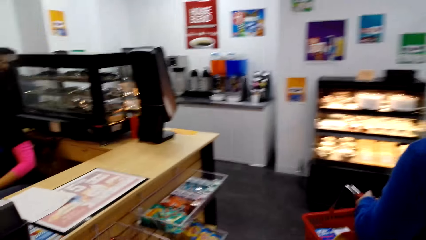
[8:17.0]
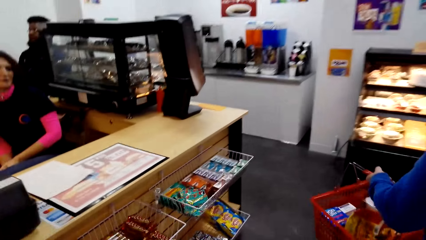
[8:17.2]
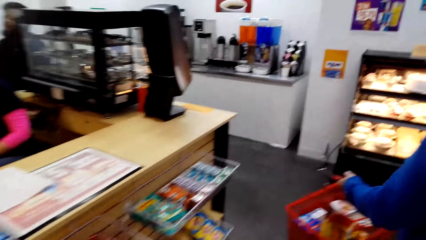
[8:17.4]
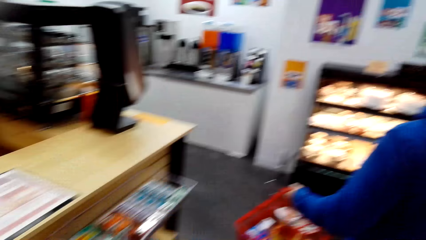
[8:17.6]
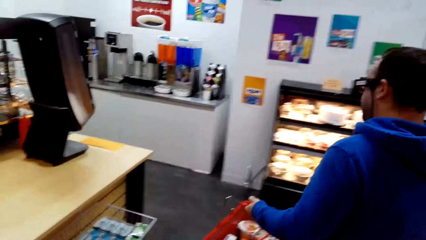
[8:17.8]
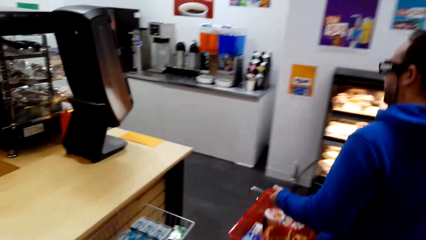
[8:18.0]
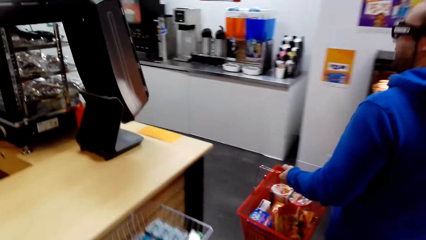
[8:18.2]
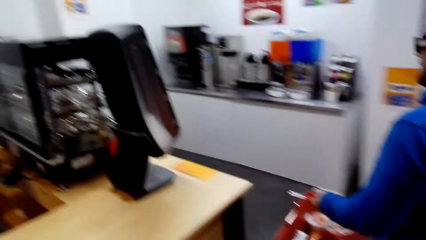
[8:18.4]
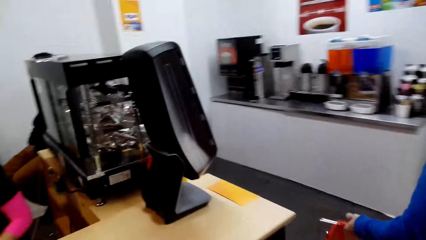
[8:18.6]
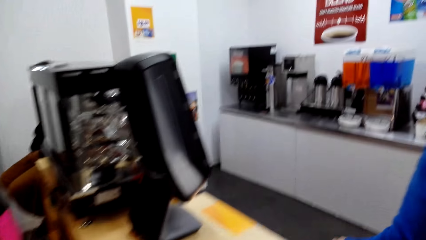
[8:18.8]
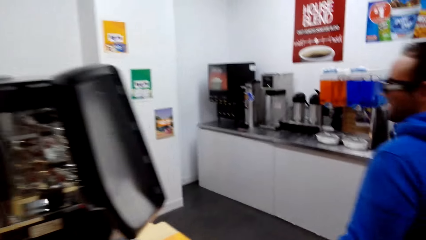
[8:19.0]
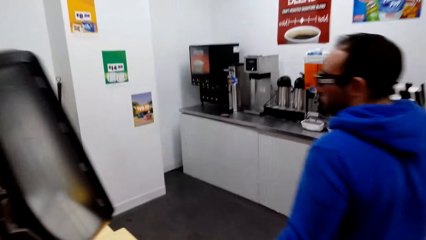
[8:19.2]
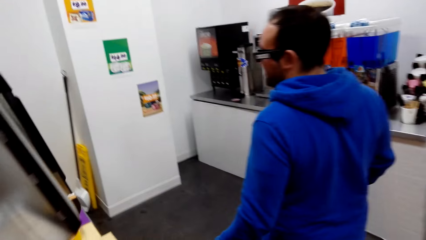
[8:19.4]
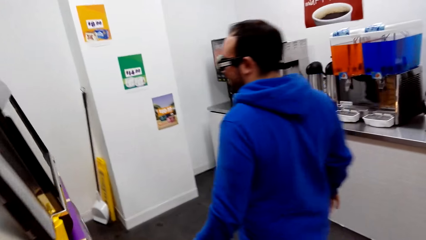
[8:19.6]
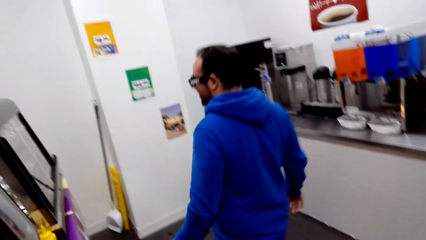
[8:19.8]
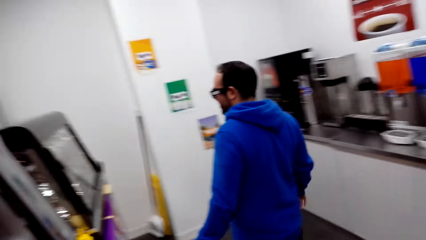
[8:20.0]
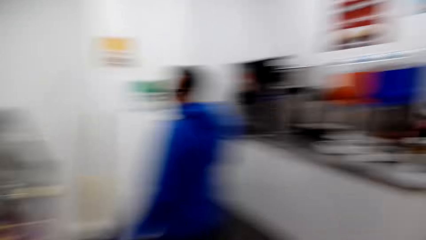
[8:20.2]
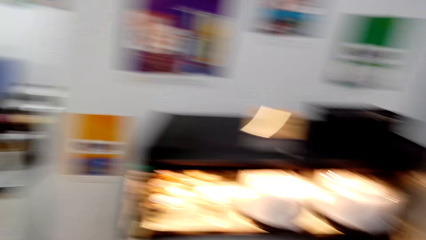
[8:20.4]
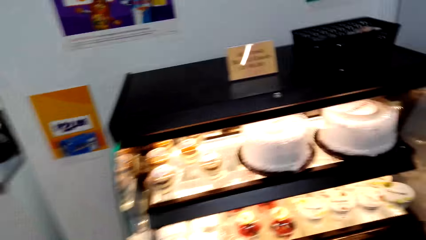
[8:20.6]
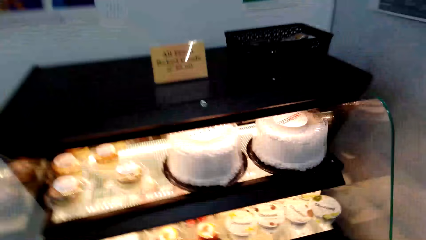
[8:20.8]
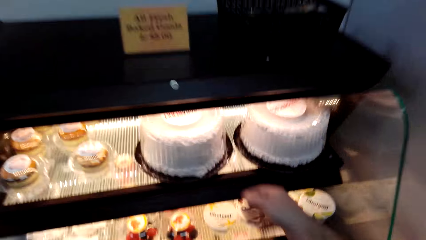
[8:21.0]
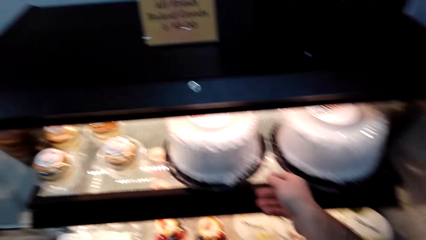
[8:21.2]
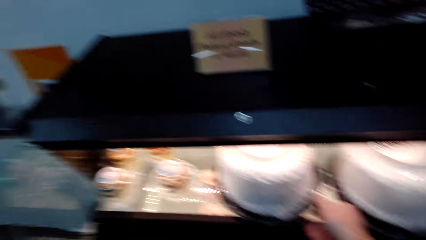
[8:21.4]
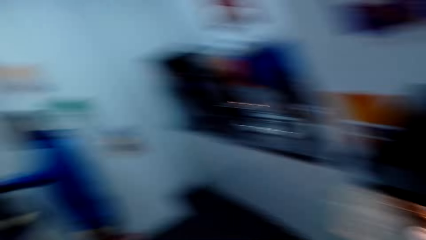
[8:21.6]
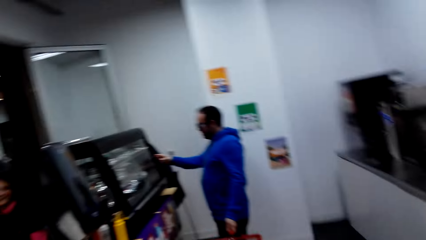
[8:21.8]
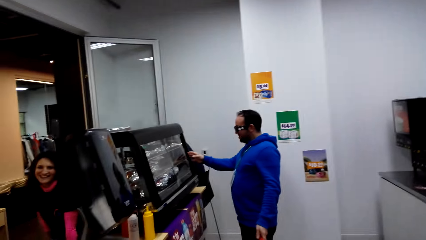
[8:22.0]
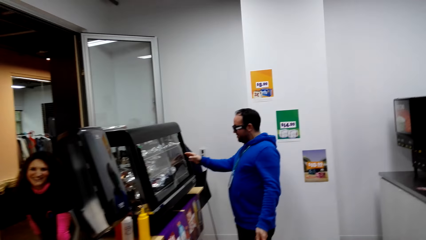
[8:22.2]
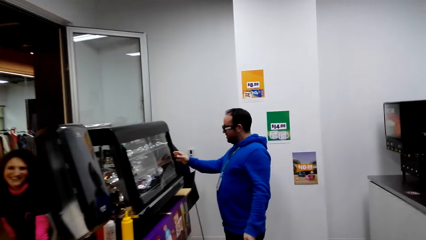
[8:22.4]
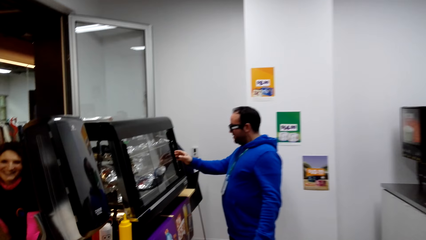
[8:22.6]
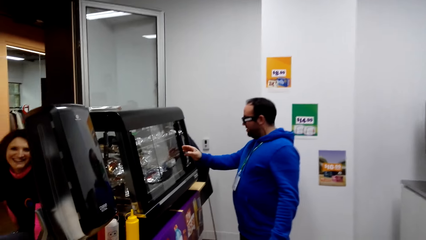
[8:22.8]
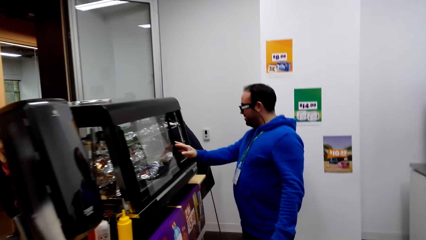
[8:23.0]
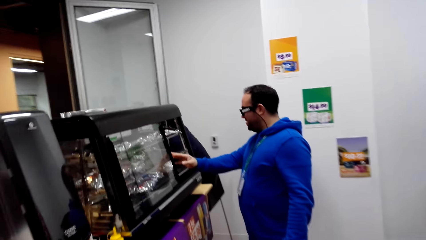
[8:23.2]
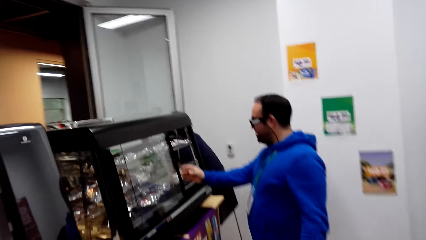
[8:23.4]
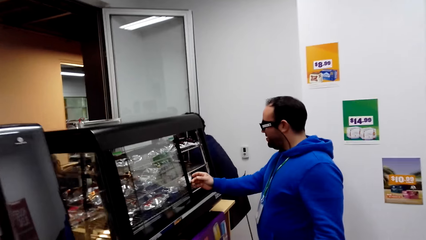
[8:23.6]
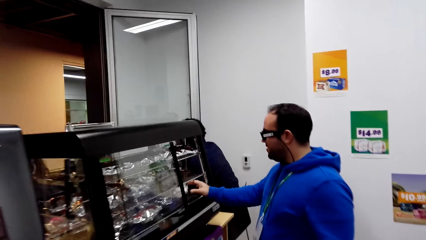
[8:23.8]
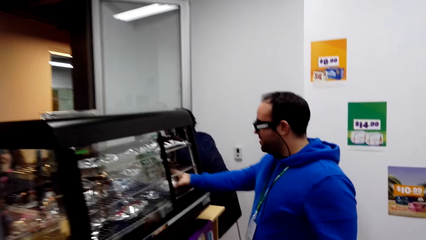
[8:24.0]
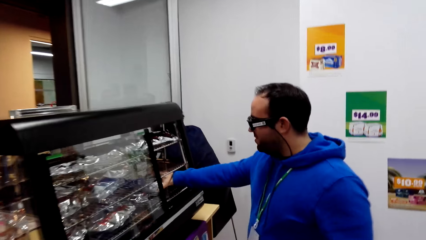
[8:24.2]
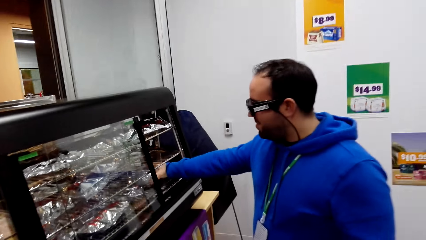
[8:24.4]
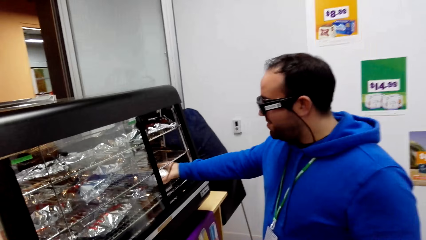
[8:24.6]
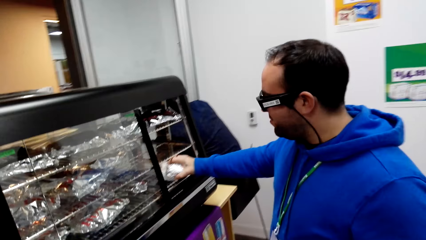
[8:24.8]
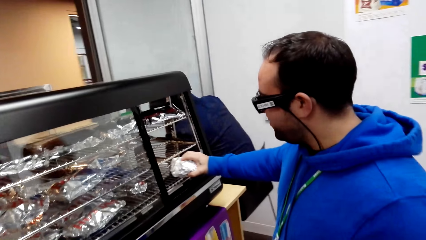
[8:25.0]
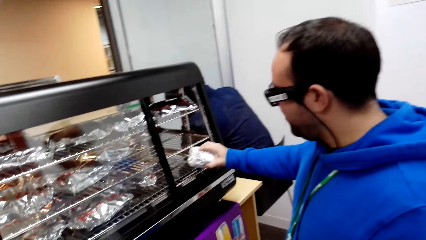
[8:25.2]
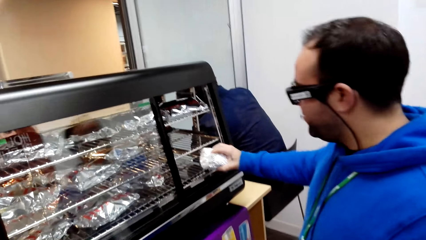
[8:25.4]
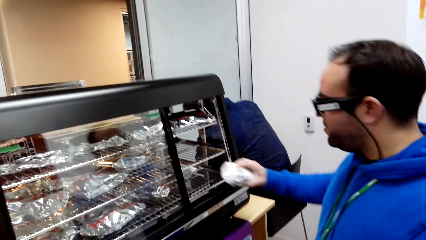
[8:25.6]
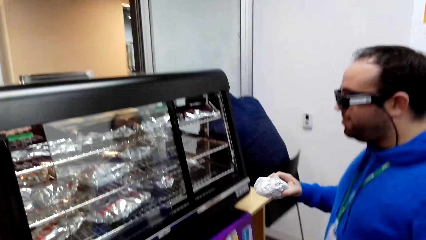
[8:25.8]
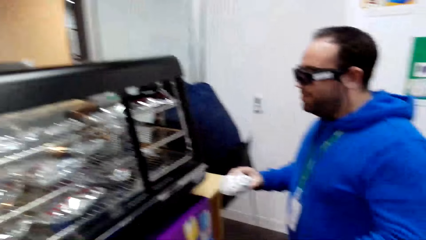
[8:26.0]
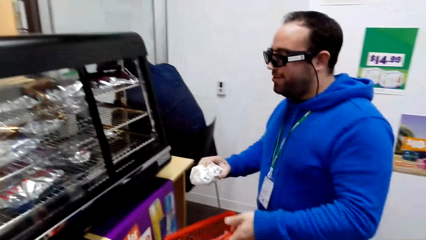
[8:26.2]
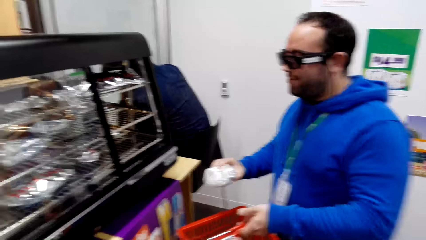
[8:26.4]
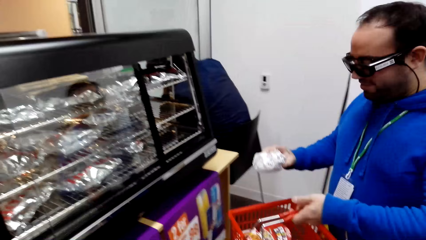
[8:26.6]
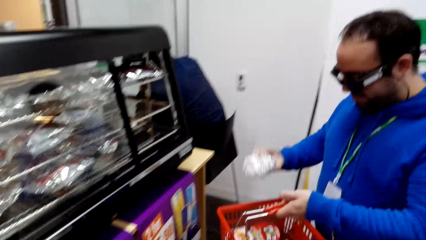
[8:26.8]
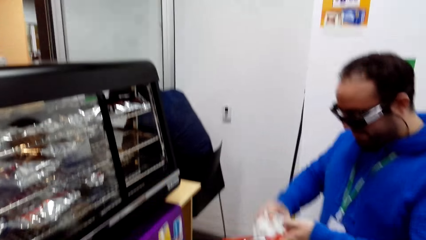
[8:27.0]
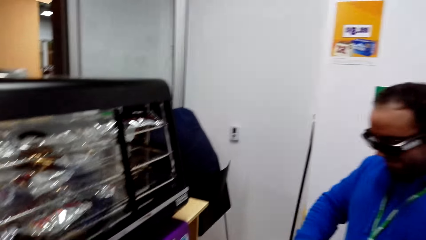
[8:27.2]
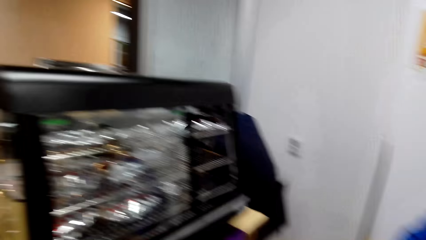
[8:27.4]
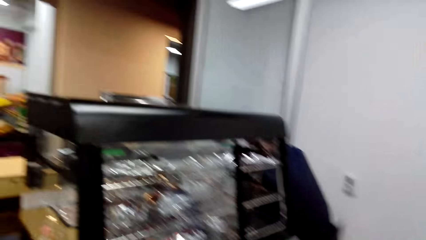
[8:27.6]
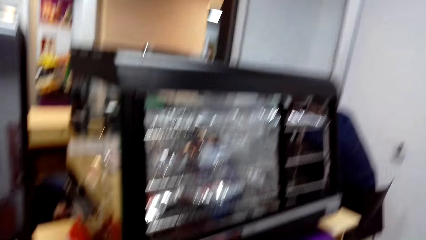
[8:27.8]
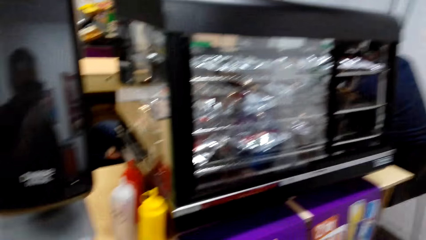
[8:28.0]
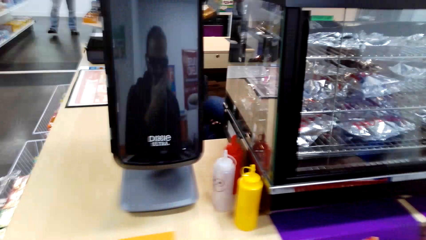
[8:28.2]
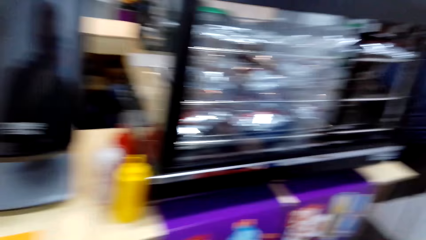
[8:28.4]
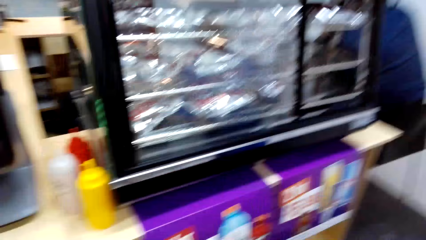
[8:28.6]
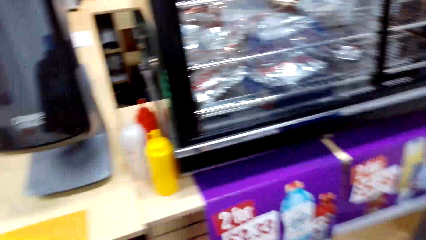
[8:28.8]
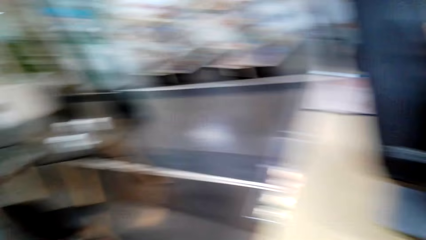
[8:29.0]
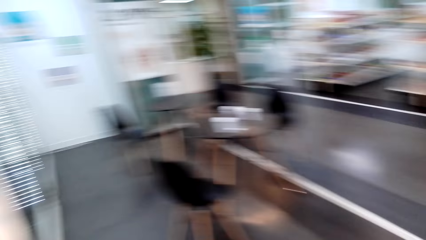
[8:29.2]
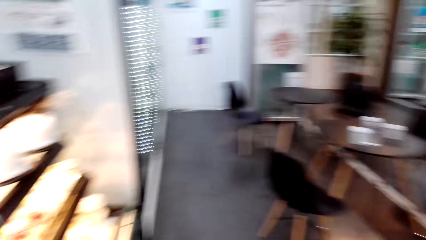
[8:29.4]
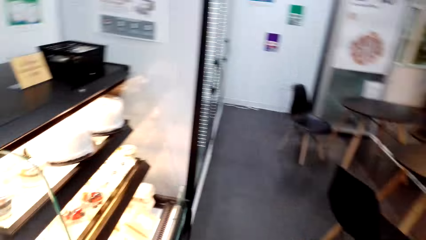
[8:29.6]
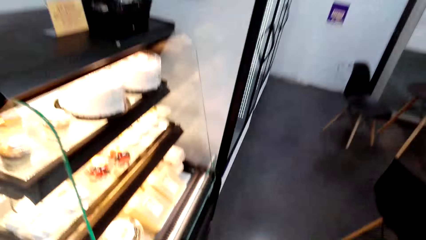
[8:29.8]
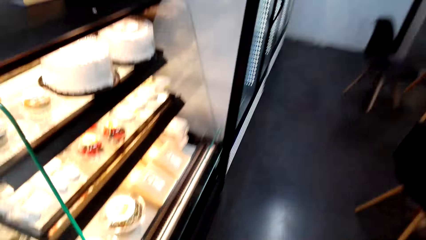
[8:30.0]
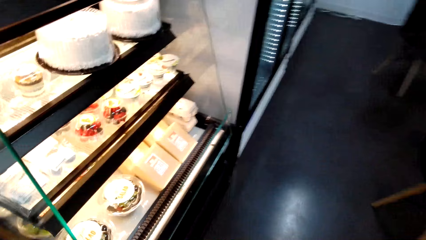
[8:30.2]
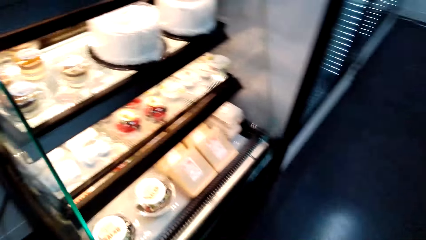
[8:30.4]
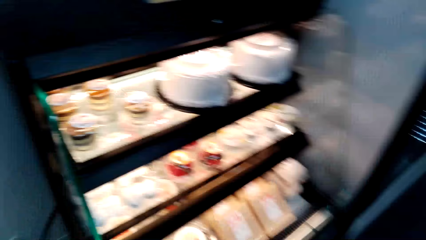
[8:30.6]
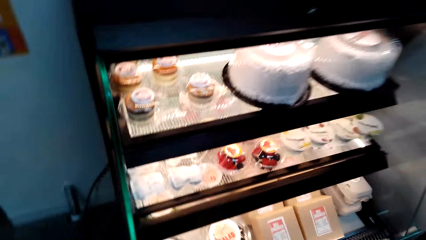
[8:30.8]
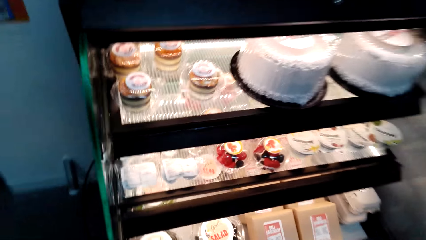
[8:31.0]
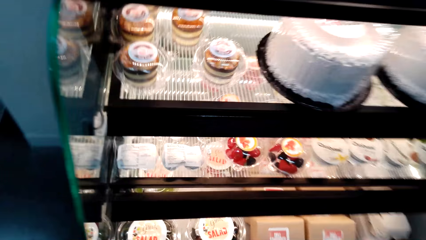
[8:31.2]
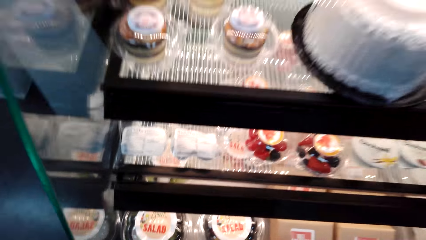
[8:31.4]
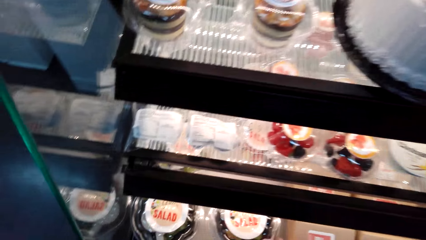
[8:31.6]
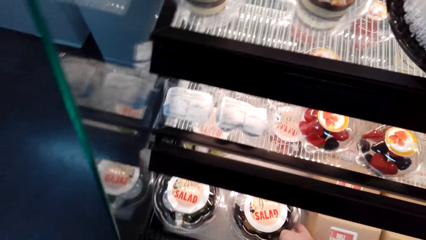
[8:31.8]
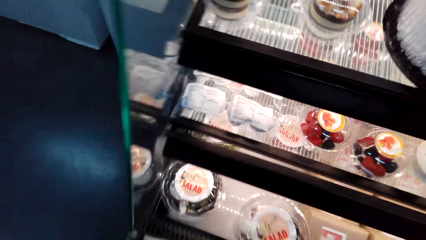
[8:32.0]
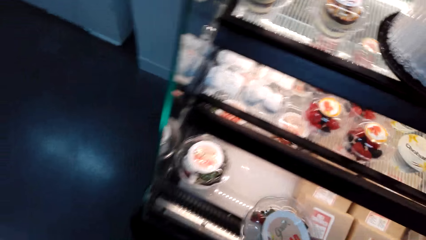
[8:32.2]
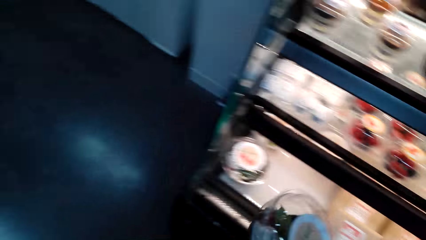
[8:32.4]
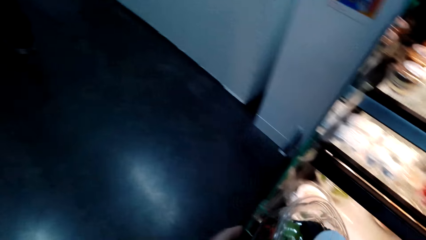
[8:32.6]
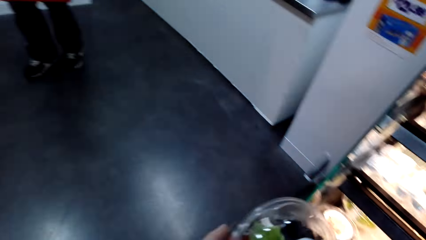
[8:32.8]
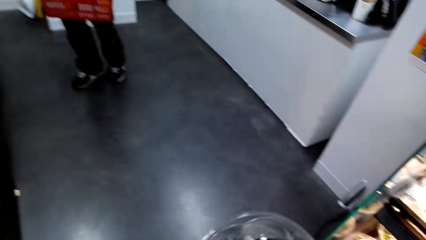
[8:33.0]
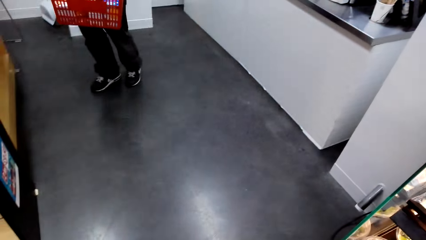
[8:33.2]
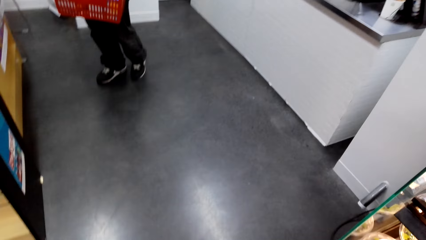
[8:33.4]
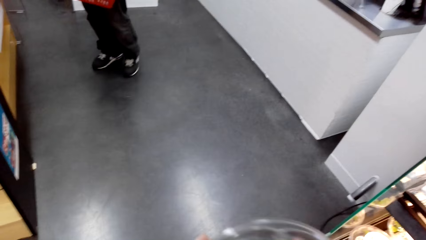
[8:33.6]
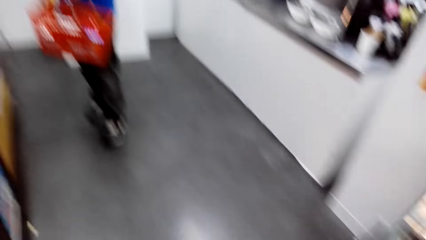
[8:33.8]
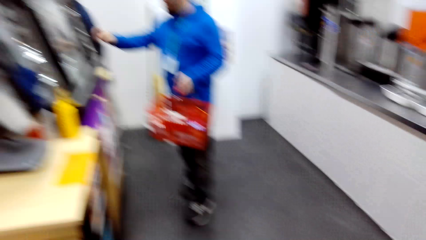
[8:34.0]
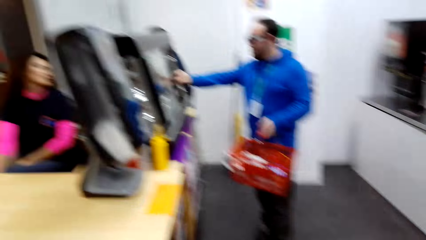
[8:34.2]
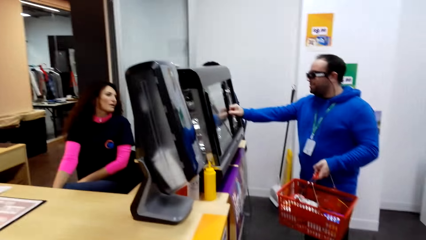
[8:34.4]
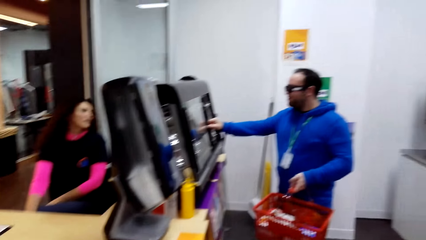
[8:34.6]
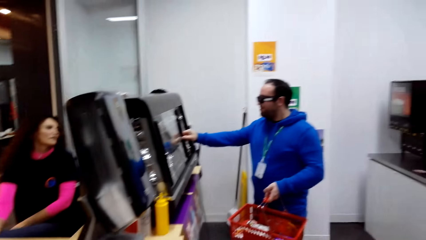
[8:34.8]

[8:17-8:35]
The camera wearer holds a cake. They touch the cake. A man pushes a food display counter, picks something and drops something in the basket. The camera wearer takes a salad.
